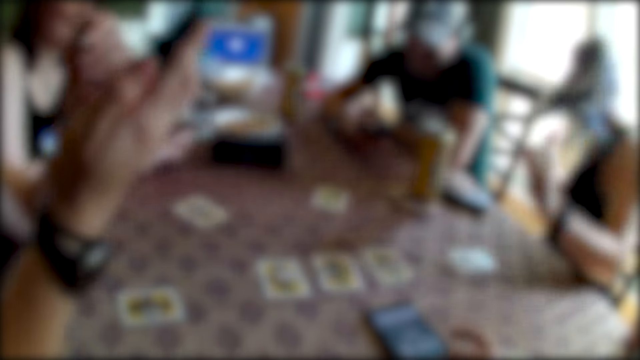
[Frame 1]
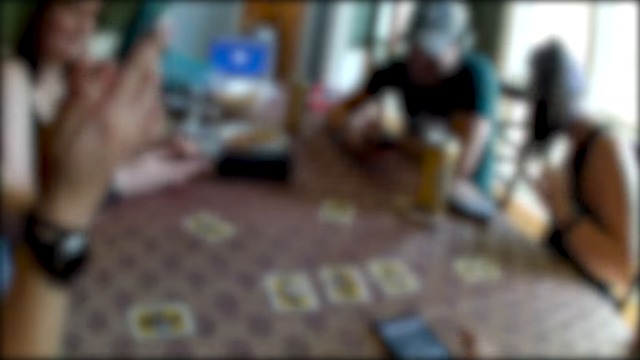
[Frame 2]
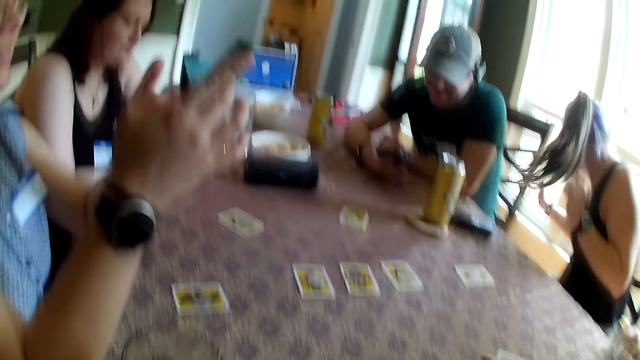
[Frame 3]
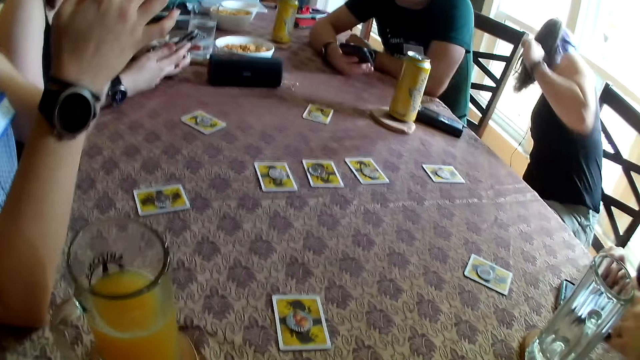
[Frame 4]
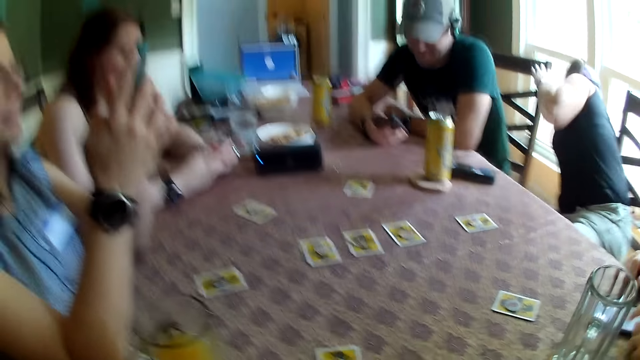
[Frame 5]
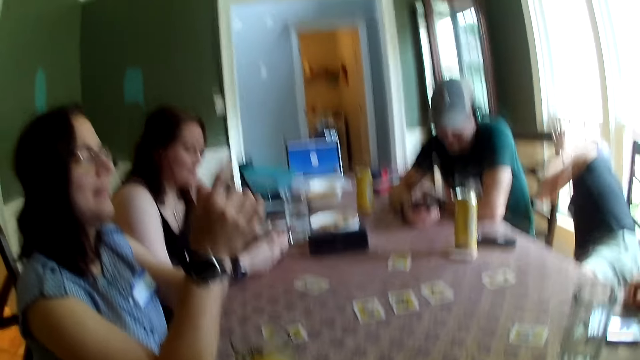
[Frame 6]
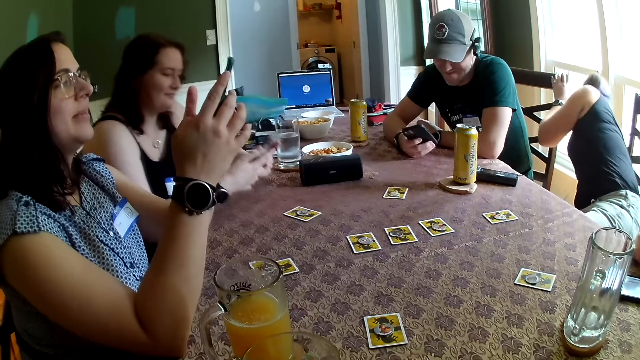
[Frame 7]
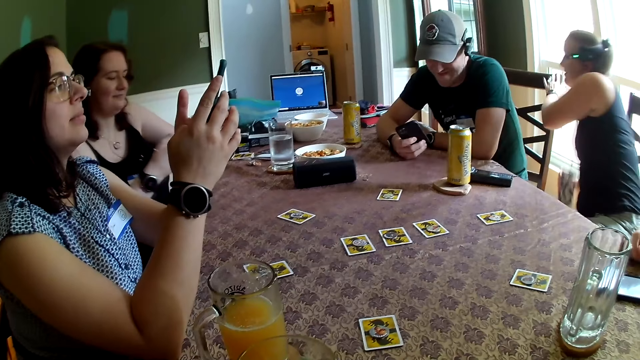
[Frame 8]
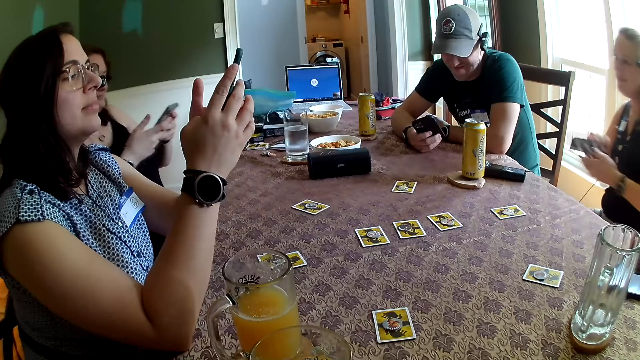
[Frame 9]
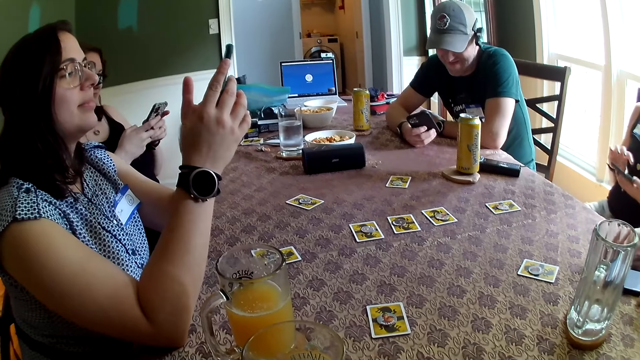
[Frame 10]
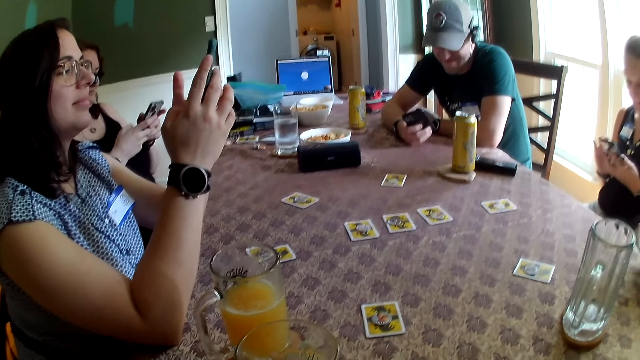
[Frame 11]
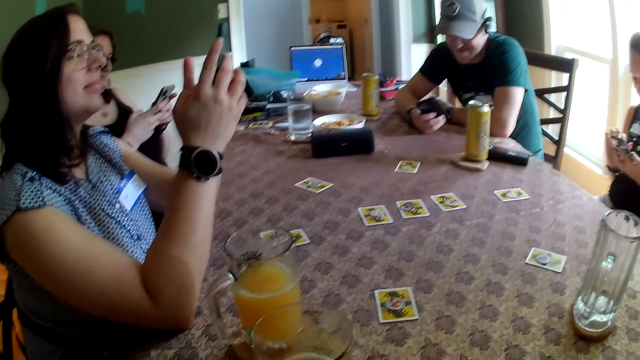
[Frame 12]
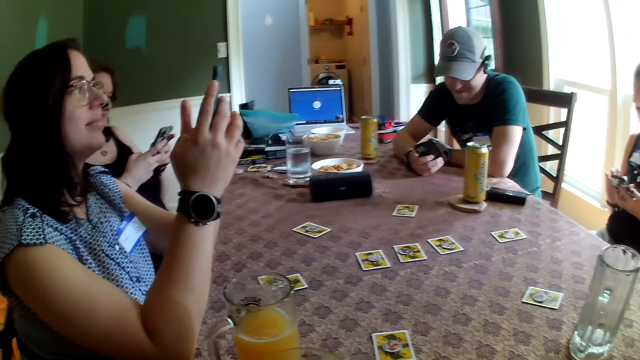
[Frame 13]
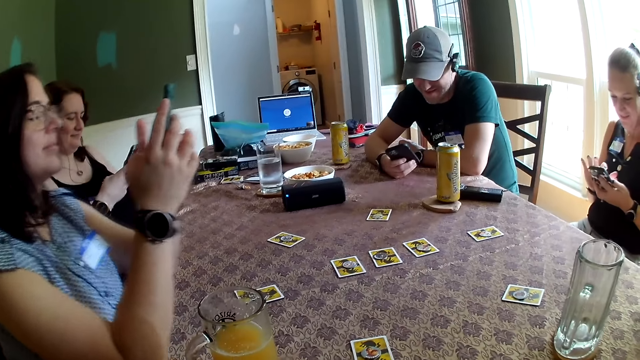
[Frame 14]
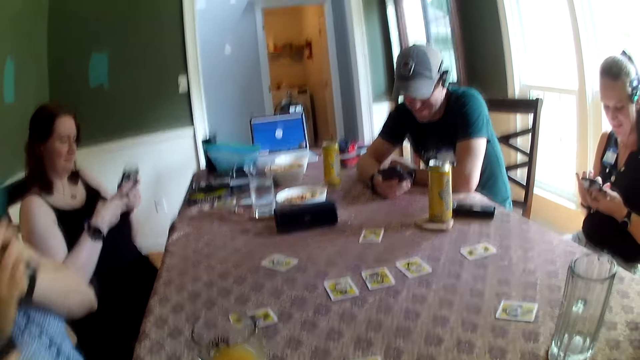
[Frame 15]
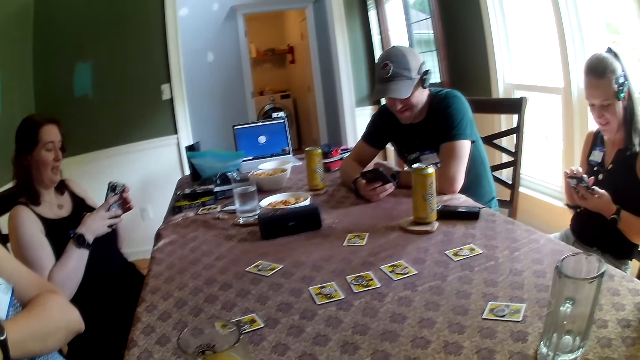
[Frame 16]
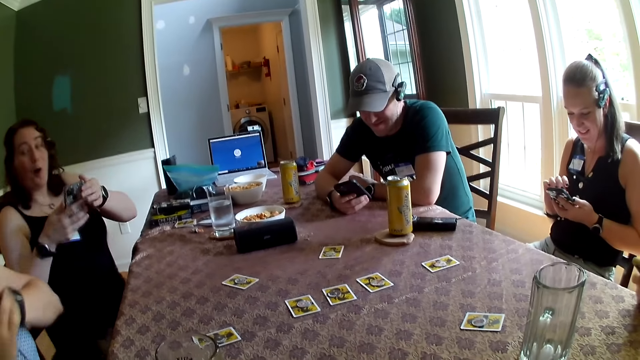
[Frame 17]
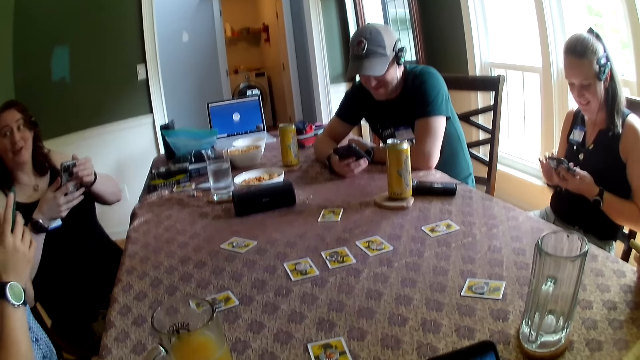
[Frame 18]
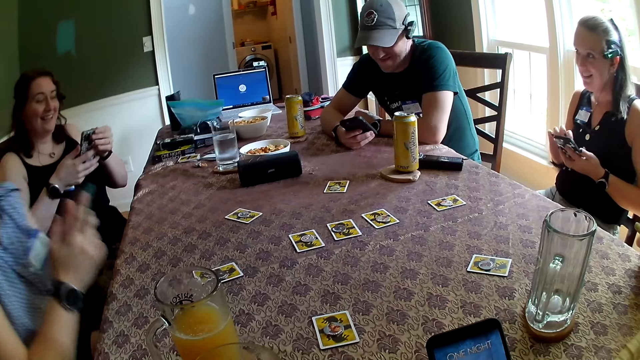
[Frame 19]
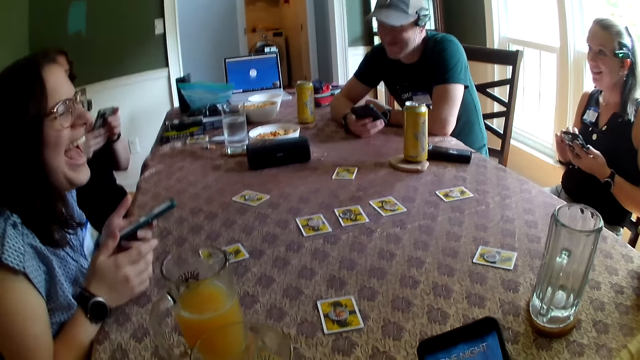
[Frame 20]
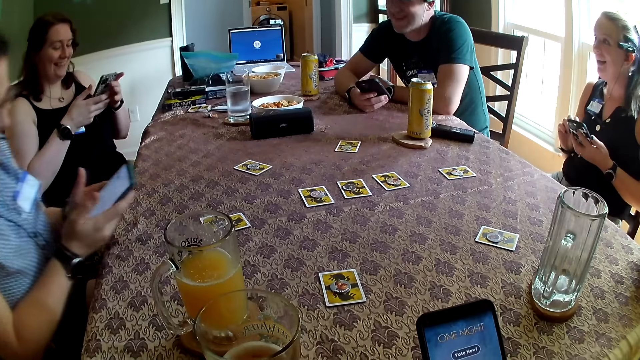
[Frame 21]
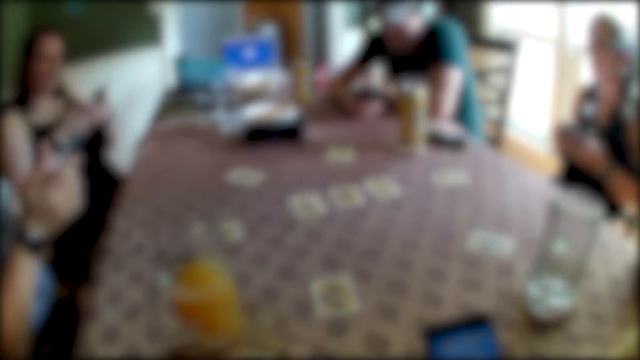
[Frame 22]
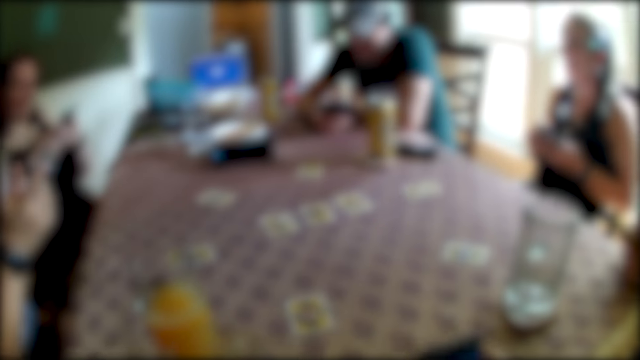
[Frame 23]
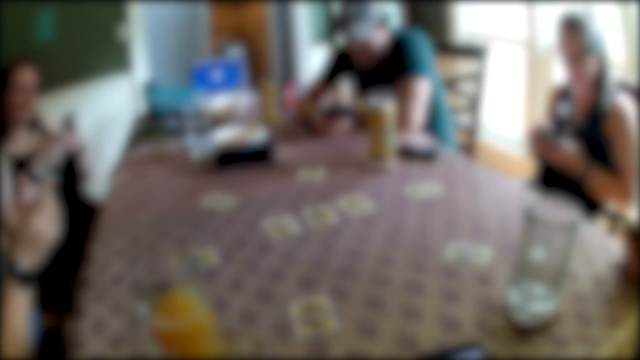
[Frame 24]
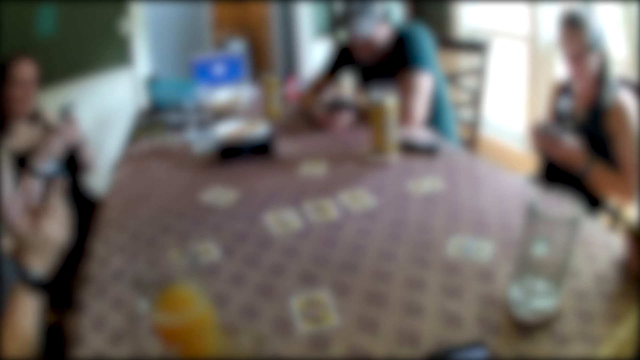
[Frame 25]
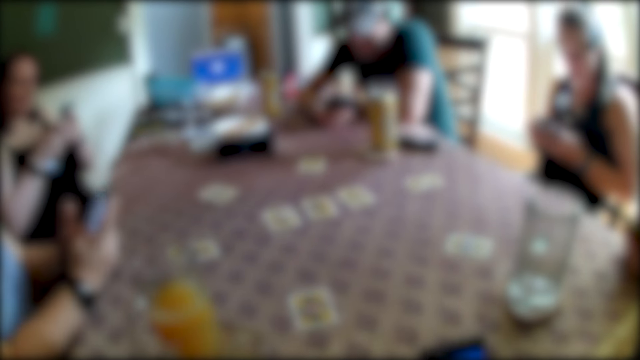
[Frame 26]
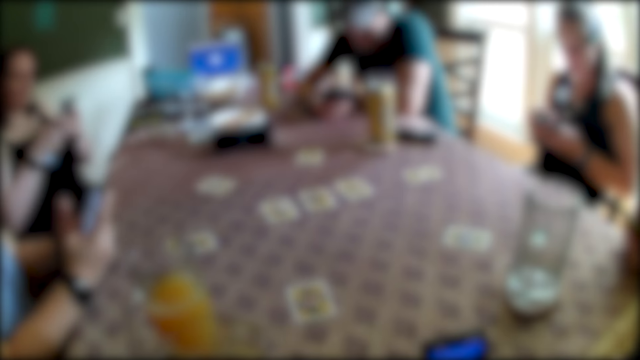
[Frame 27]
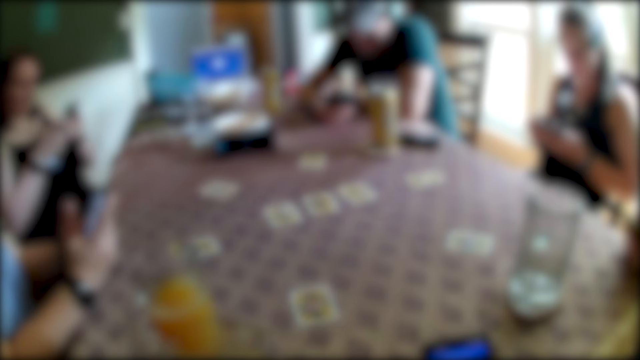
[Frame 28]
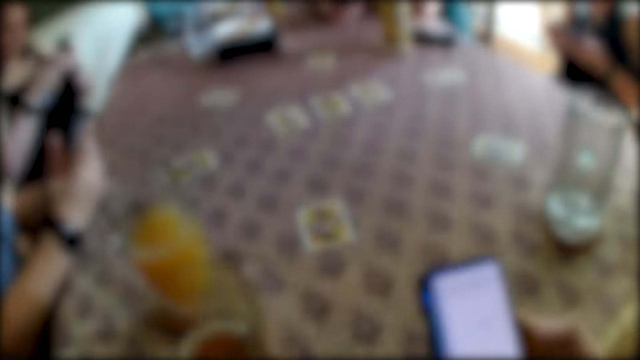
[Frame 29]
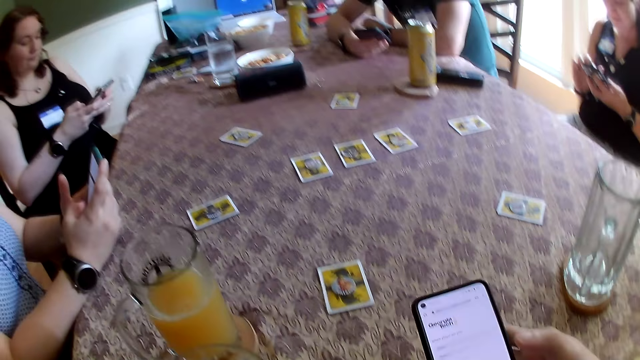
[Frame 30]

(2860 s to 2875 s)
A woman touches a dining chair with her right hand. She adjusts her seat. Another woman operates her phone with both hands. A man operates his phone with his right hand. Another man operates his phone on the dining table with his left hand. A third woman operates her phone with both hands. The first woman places her left hand on the dining chair. A man operates the phone. The first woman picks up a phone from the floor with her right hand. She operates the phone with both hands. The second man picks up his phone from the dining table with both hands. A man operates the phone. The second woman drops her hands on the dining table. A man operates the phone. The camera wearer operates the phone.

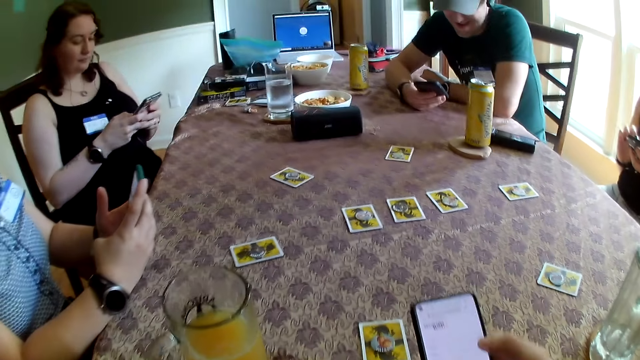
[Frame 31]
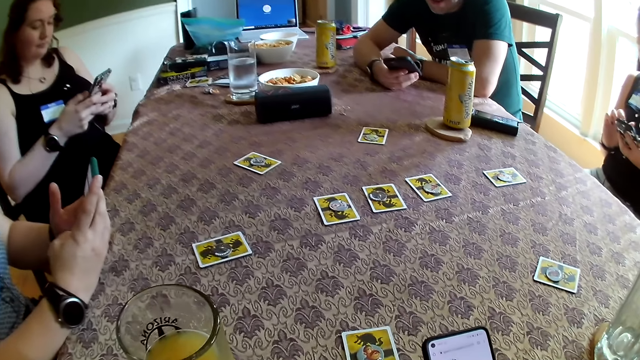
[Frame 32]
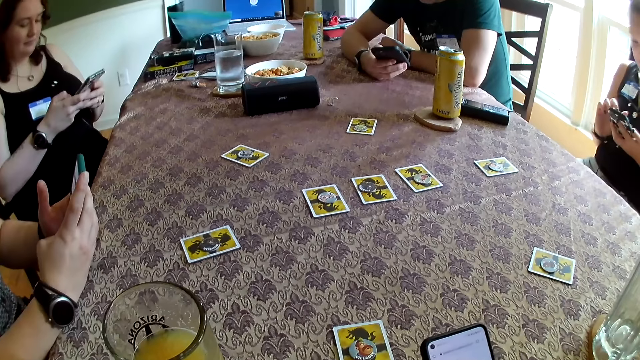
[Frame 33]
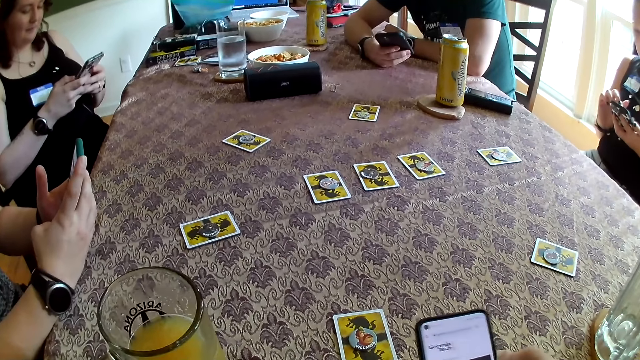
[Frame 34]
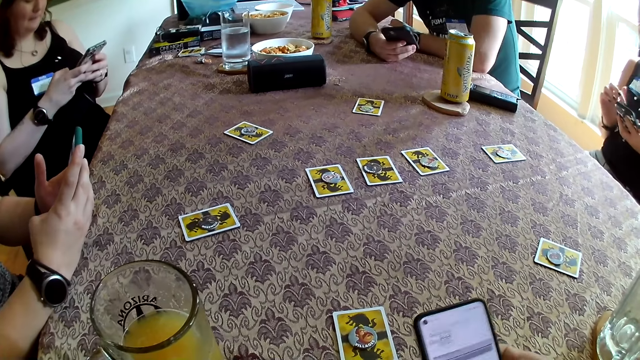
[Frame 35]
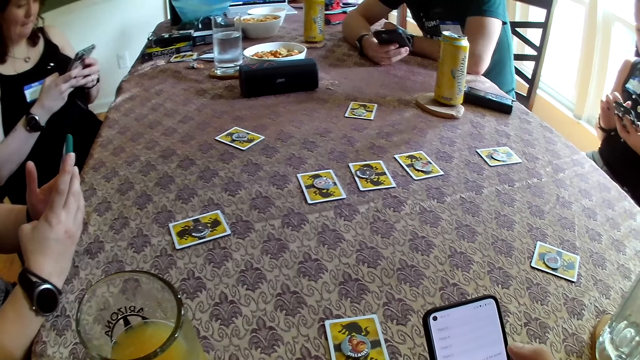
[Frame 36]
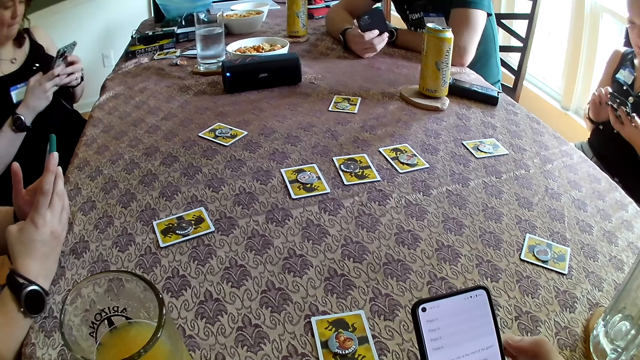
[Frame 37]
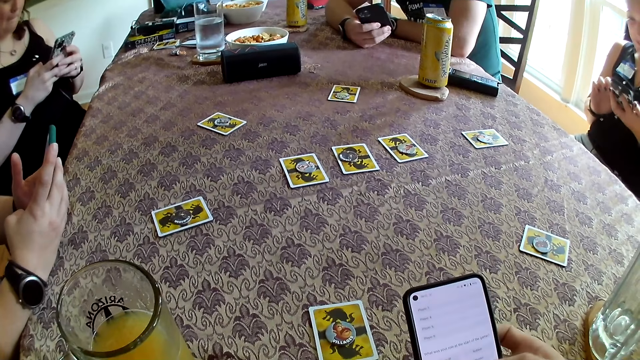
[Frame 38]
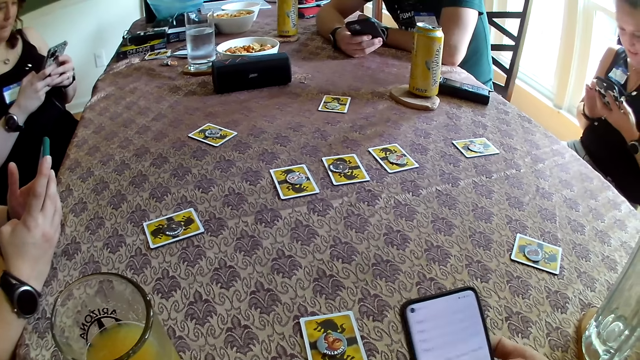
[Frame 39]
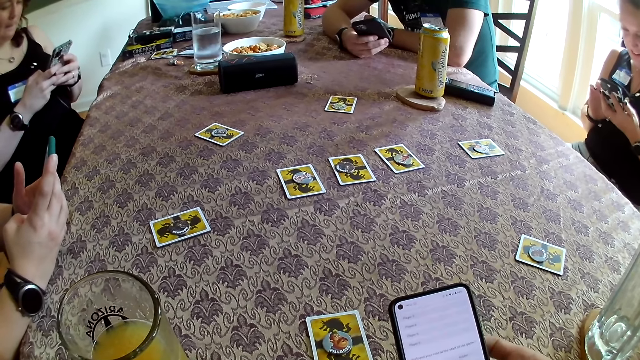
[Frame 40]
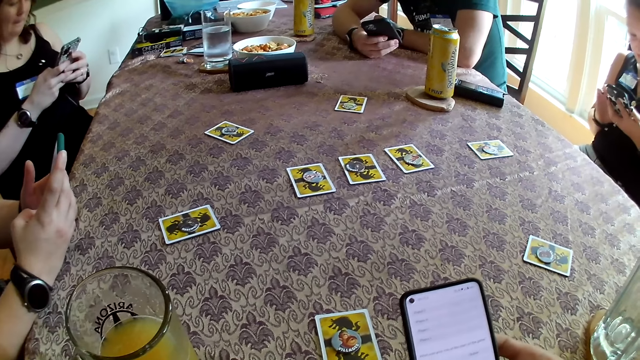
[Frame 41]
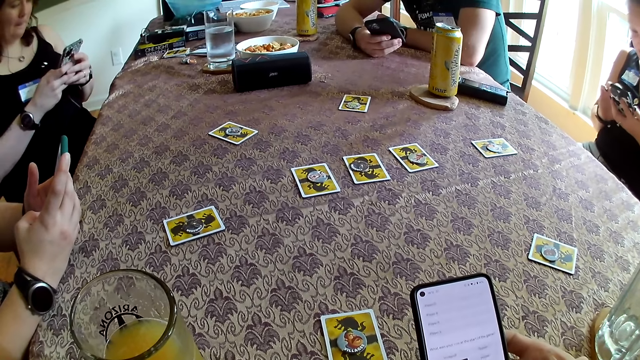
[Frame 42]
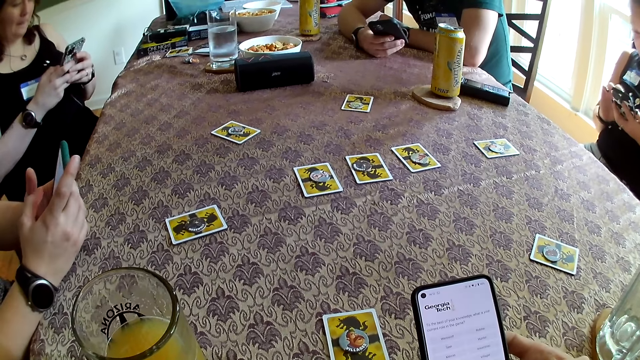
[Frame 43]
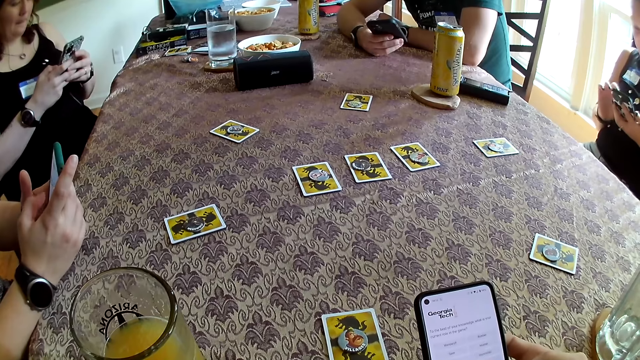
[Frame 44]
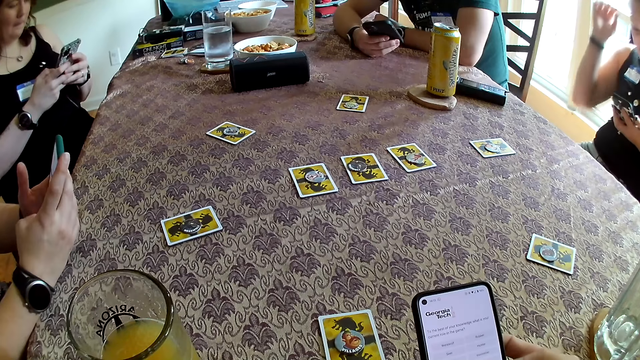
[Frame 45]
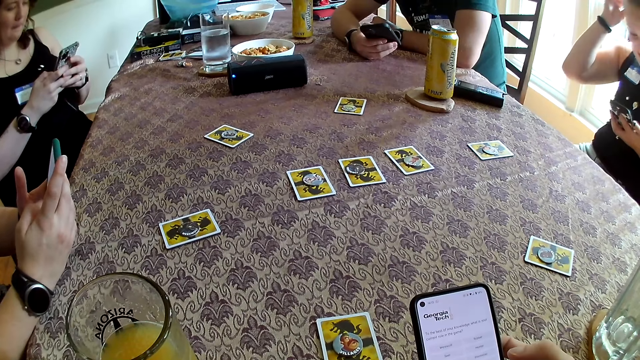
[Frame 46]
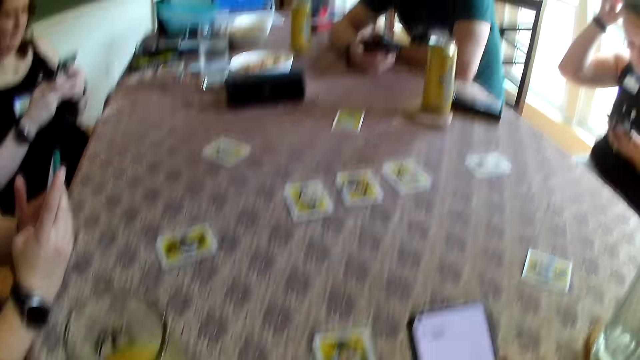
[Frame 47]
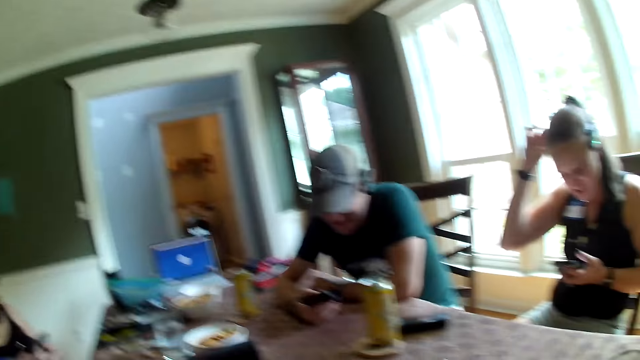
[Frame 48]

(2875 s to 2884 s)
A man operates the phone. A woman scratches her head with her right hand.
